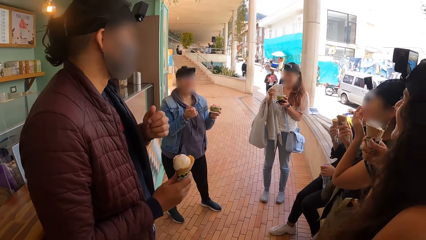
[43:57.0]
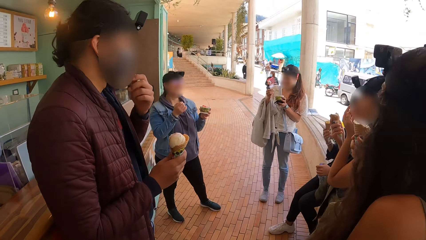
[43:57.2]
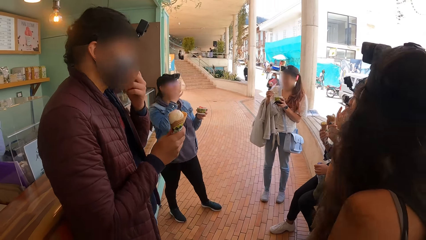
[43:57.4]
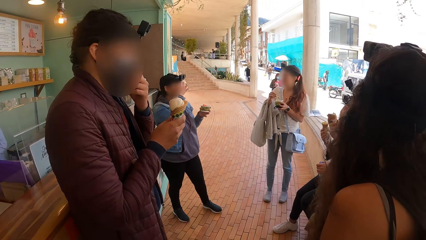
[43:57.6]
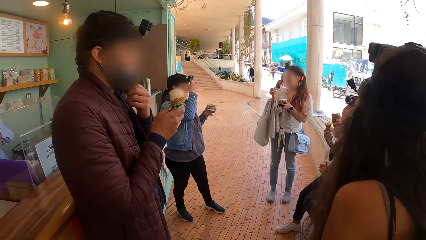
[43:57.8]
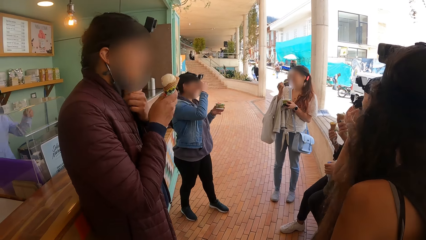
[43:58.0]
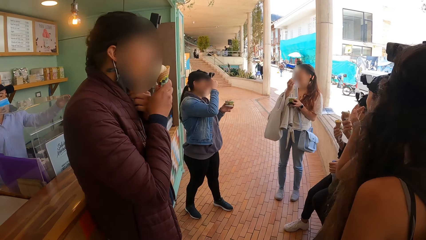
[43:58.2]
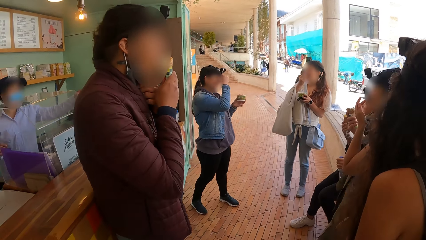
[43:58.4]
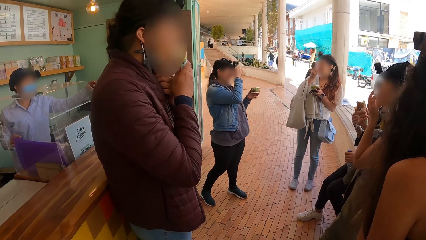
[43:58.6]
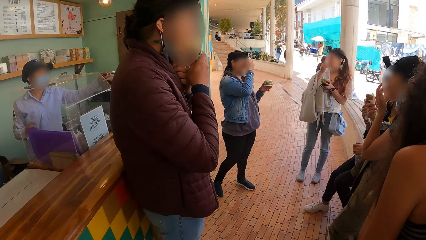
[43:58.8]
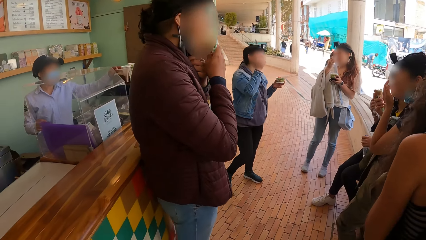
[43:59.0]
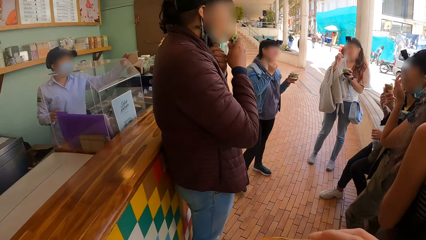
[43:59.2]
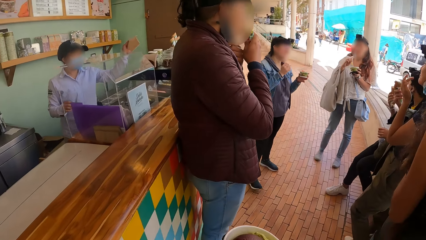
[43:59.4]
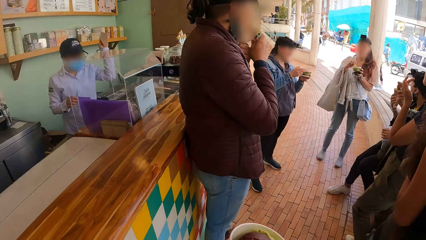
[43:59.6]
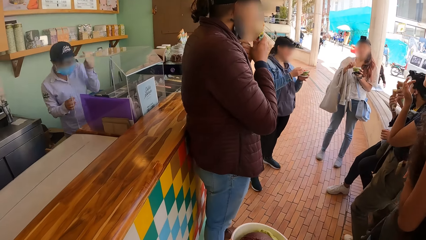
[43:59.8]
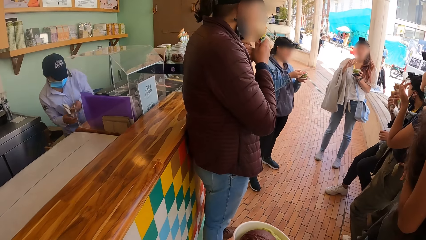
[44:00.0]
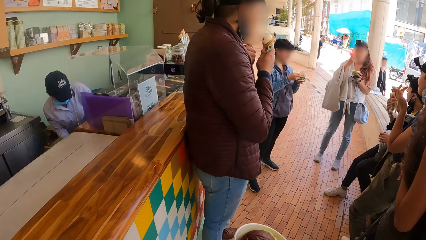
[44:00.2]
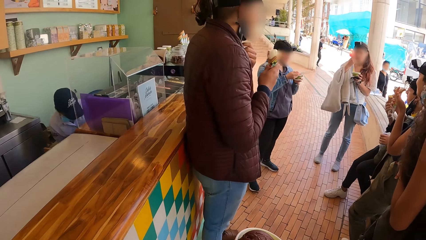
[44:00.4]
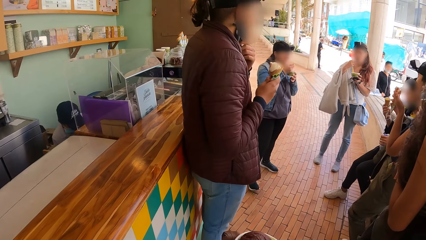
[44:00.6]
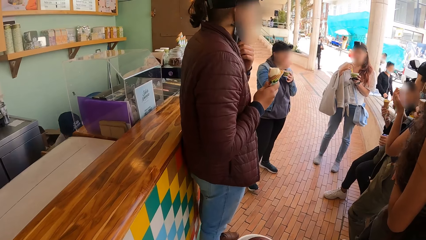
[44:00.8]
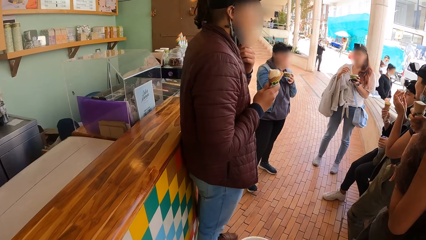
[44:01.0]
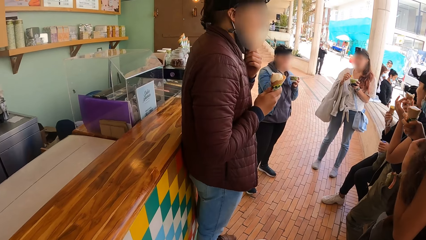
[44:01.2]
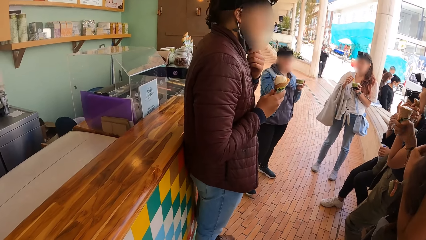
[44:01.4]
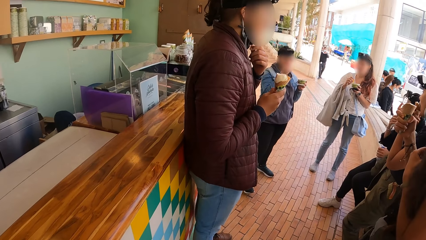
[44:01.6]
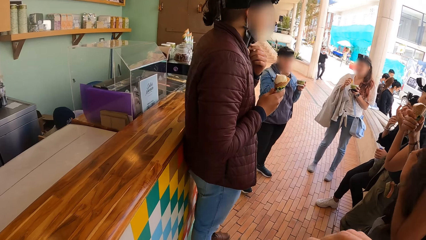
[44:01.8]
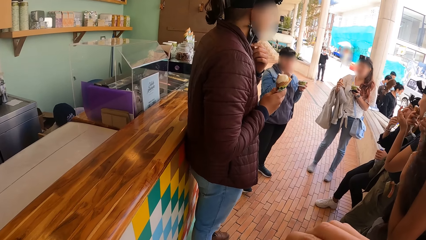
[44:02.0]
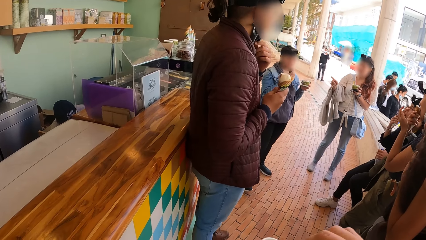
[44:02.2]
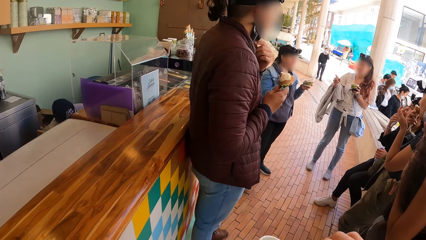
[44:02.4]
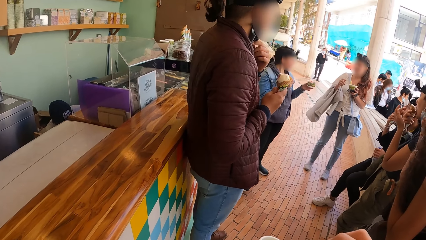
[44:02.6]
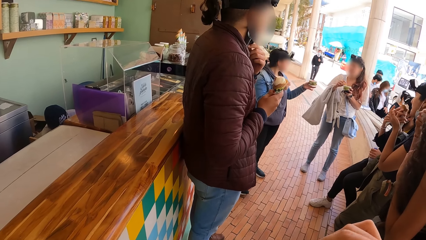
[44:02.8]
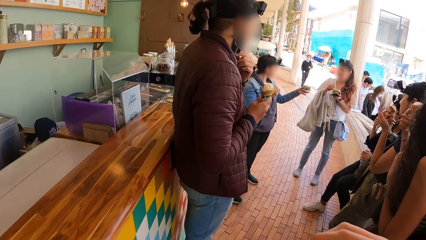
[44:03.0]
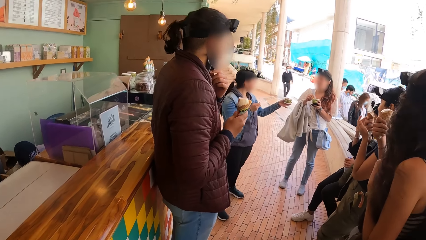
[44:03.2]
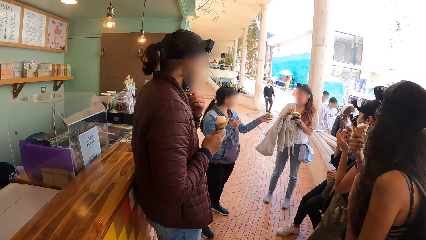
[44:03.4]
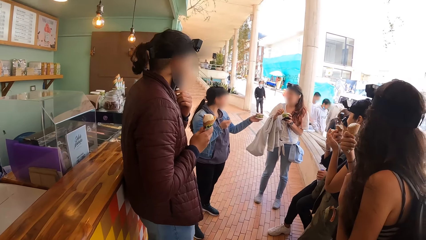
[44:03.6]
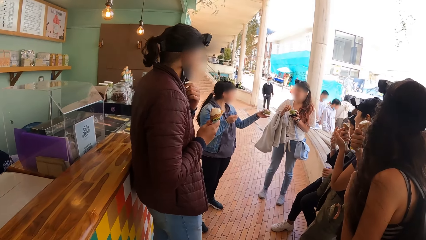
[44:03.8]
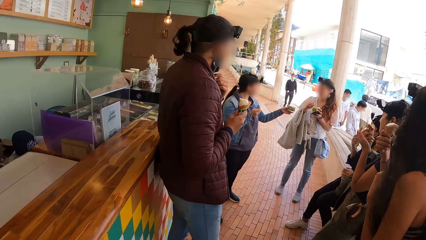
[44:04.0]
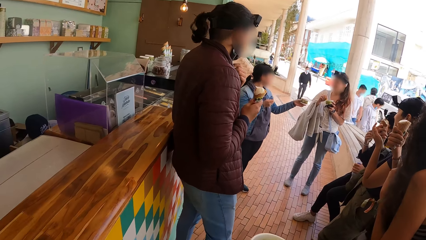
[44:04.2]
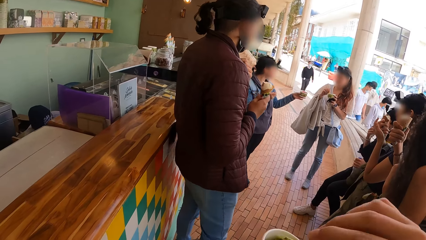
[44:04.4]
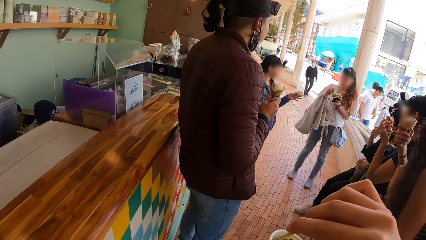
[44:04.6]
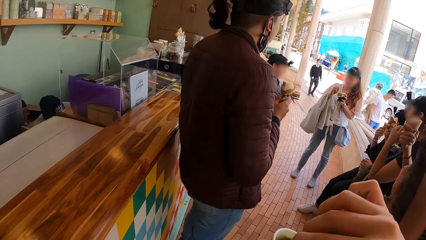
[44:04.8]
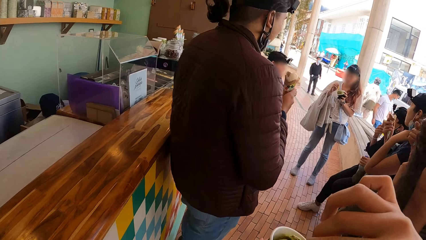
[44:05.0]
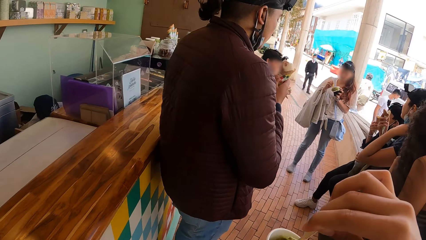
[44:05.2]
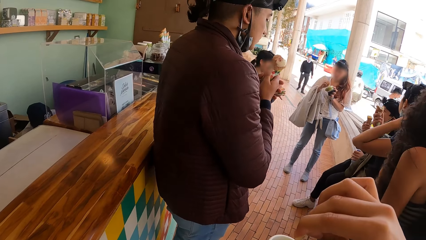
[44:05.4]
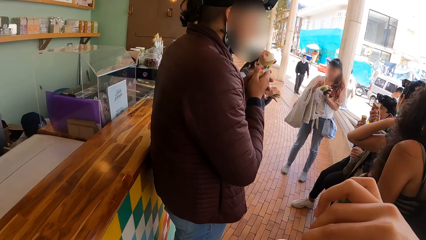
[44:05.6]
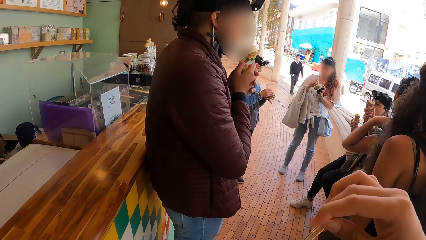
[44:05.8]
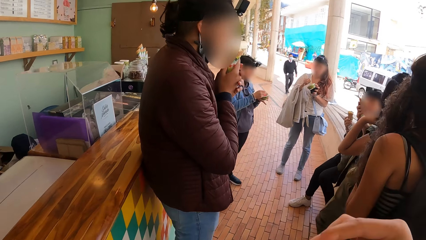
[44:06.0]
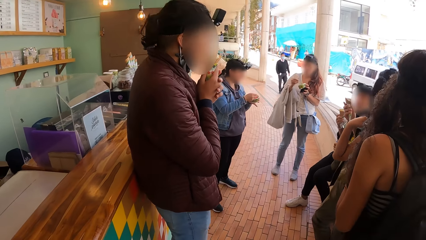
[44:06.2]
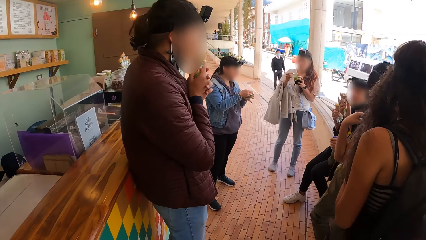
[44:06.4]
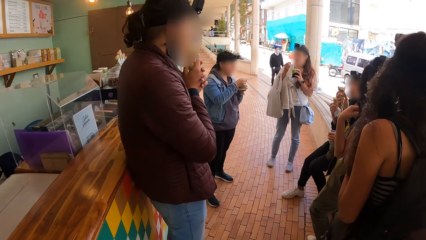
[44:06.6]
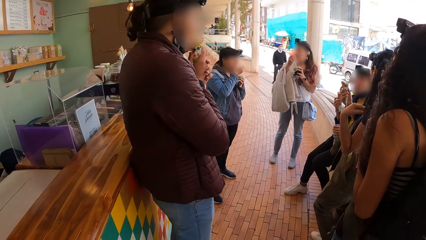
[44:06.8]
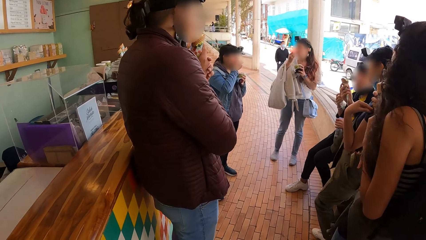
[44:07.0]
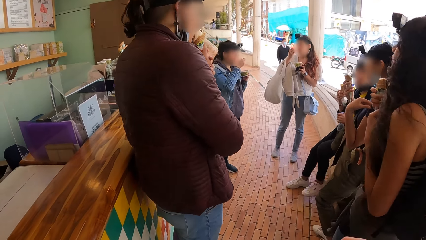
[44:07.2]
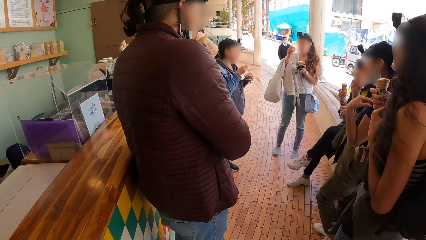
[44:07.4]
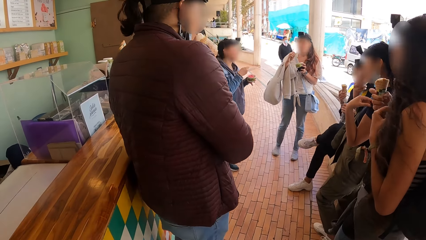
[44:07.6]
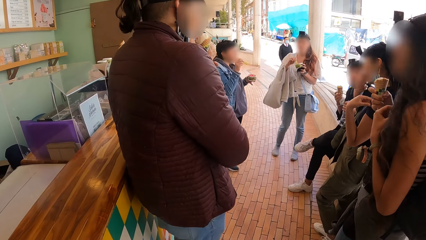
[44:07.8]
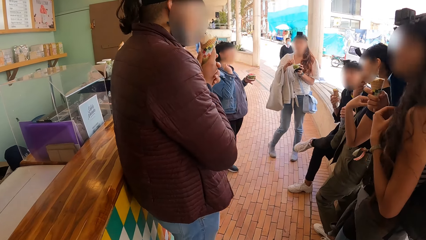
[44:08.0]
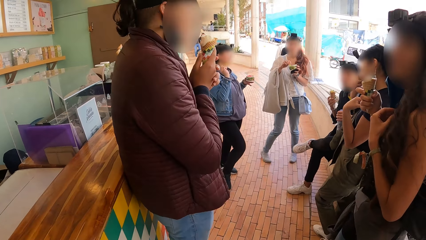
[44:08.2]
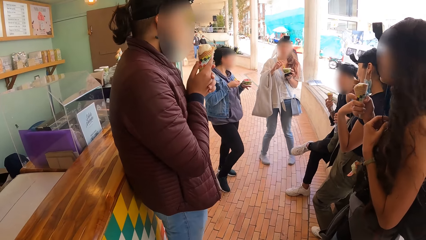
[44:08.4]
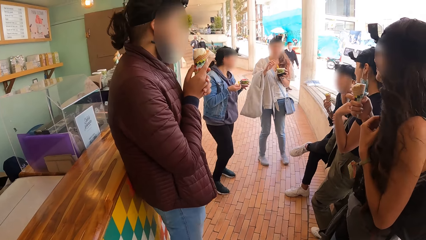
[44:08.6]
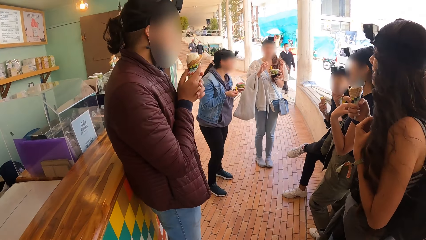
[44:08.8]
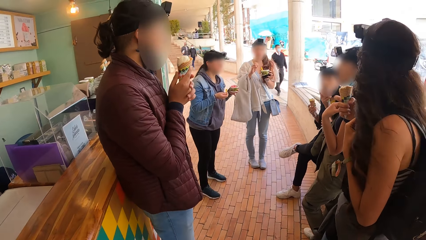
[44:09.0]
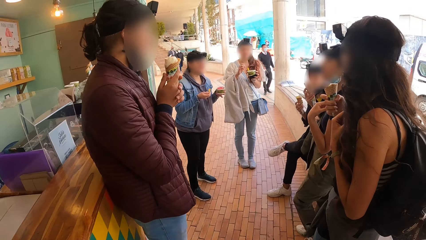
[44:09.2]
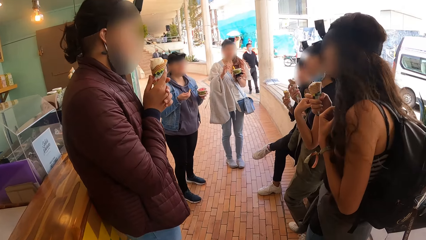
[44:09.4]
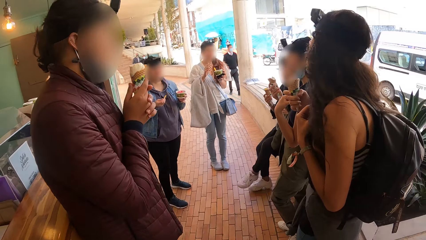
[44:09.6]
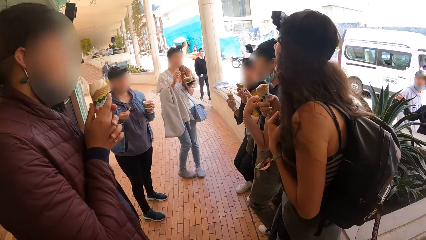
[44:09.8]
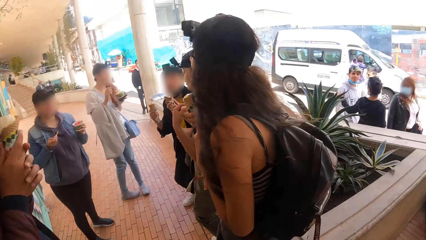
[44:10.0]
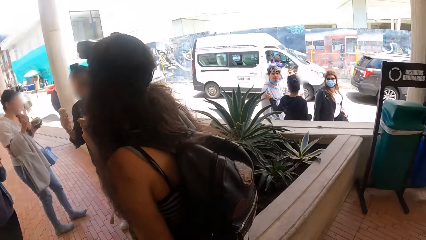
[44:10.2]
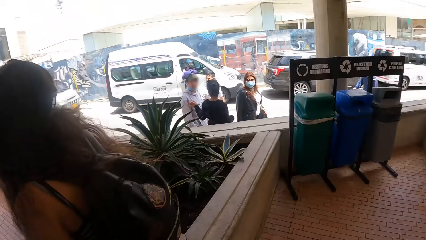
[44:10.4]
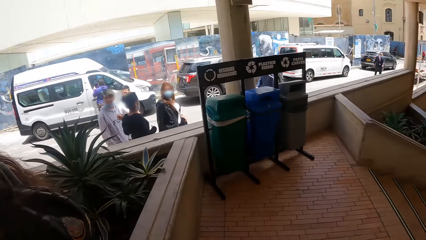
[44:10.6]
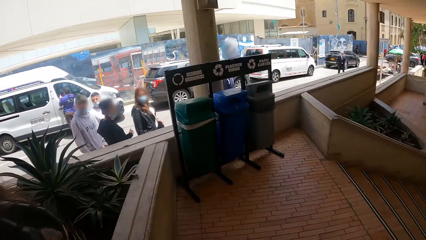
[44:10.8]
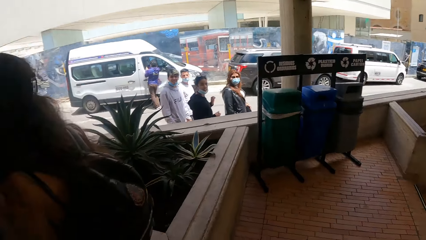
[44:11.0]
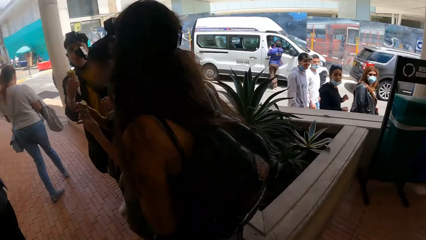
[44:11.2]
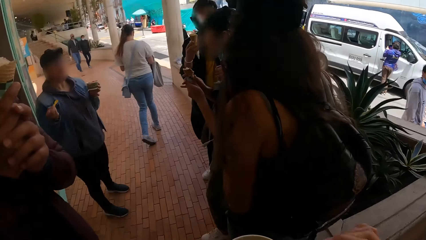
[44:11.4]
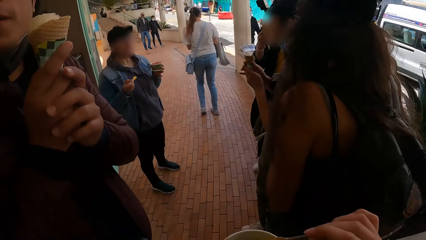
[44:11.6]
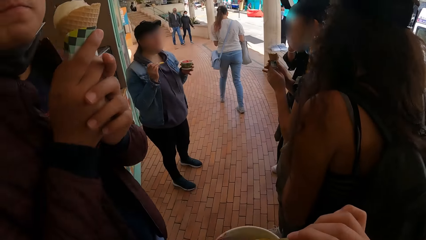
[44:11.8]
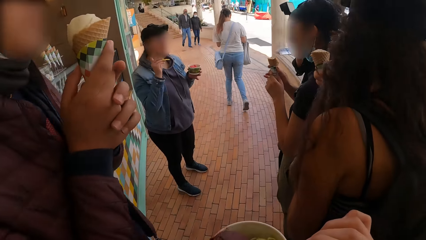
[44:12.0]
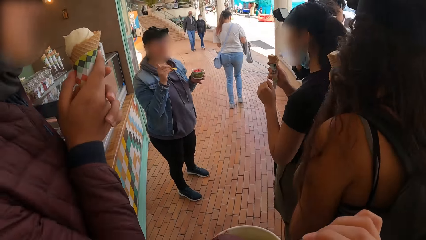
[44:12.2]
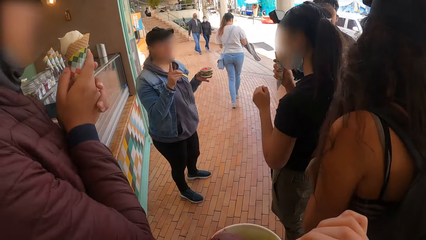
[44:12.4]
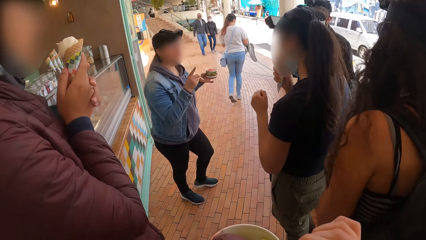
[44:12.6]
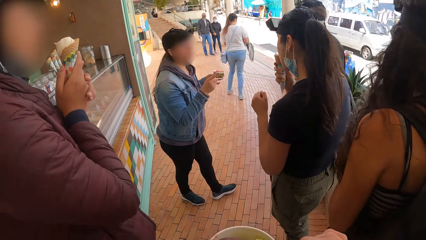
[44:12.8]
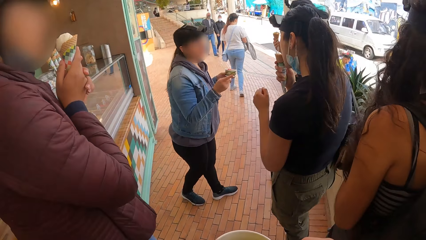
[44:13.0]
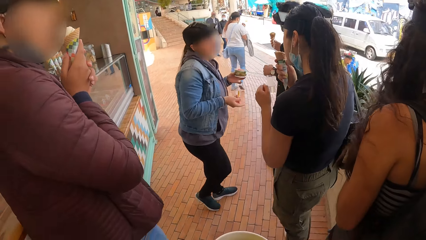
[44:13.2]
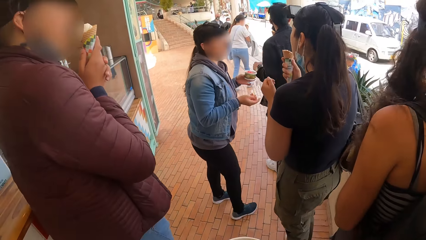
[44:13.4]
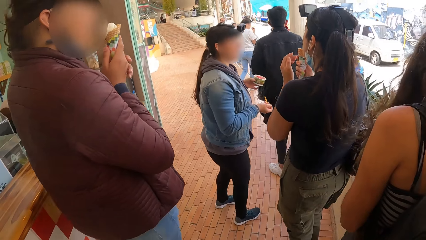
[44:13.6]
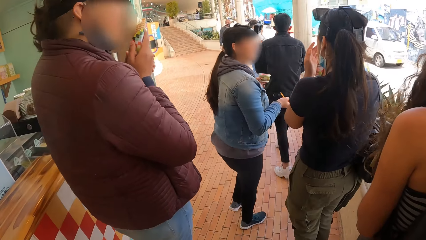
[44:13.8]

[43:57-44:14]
A person eats ice cream. Another person touches the head. Another person touches the face. The camera wearer scoops ice cream. They eat the ice cream. They look around. They scoop the ice cream.
